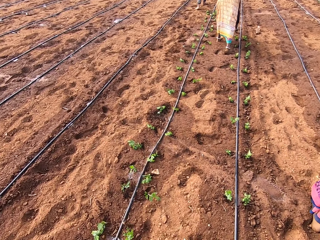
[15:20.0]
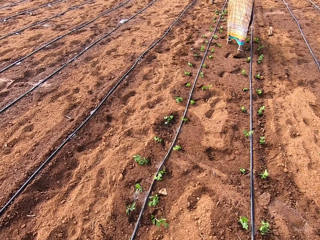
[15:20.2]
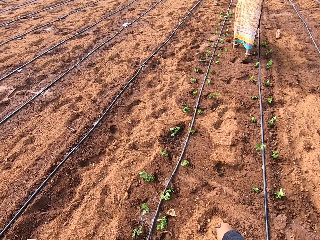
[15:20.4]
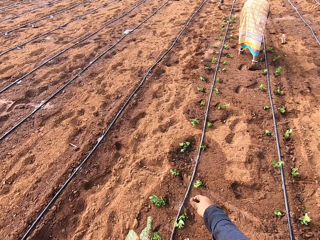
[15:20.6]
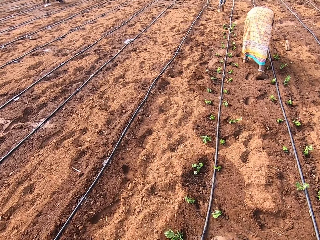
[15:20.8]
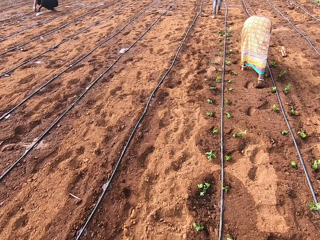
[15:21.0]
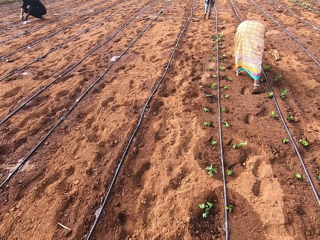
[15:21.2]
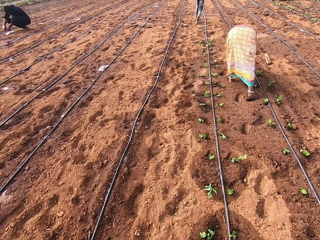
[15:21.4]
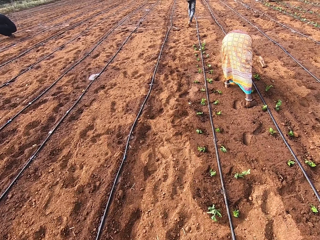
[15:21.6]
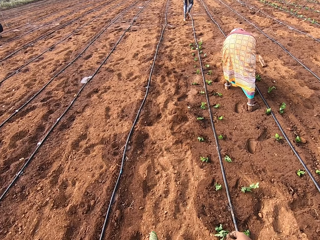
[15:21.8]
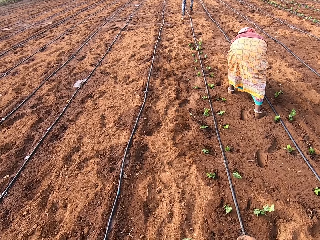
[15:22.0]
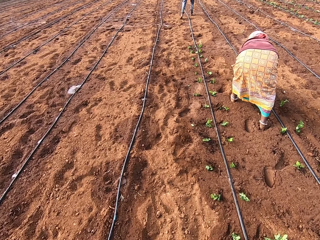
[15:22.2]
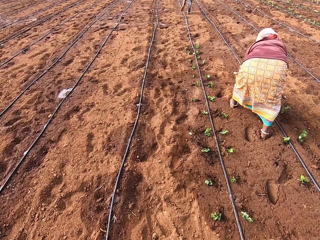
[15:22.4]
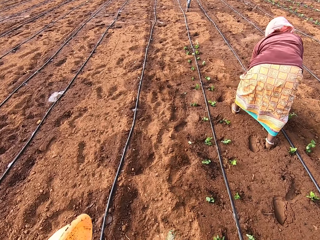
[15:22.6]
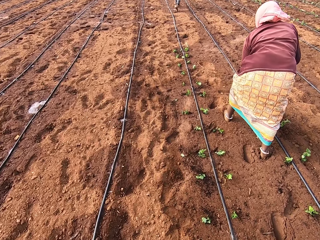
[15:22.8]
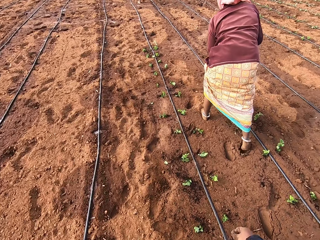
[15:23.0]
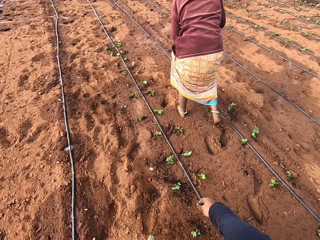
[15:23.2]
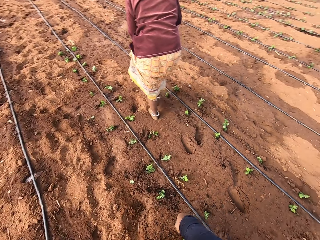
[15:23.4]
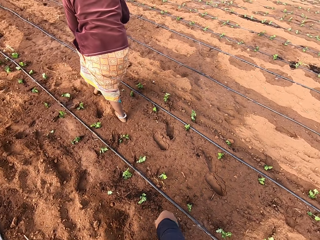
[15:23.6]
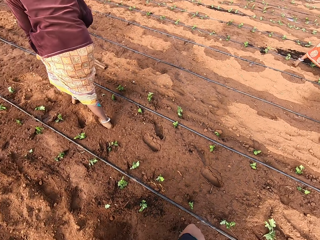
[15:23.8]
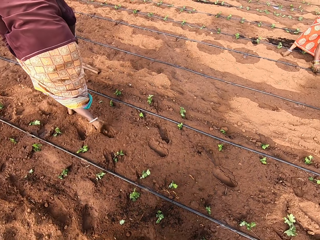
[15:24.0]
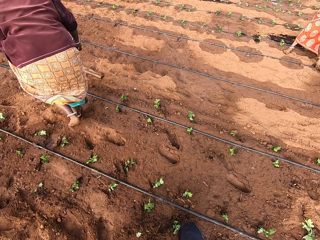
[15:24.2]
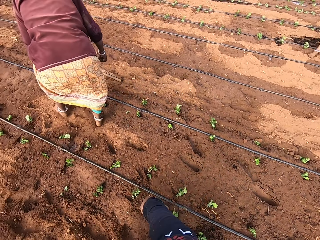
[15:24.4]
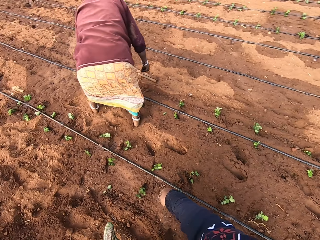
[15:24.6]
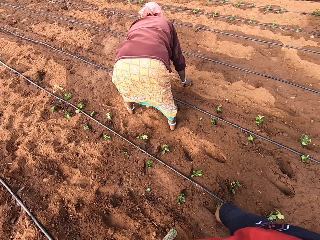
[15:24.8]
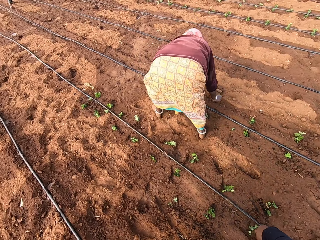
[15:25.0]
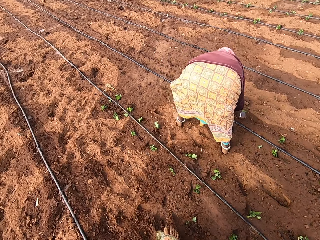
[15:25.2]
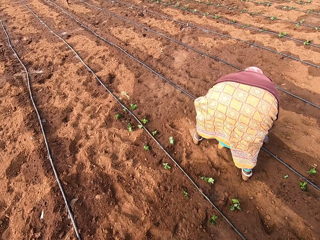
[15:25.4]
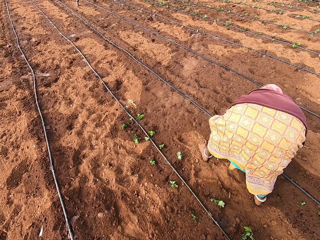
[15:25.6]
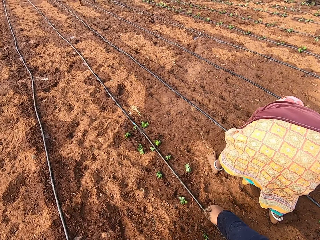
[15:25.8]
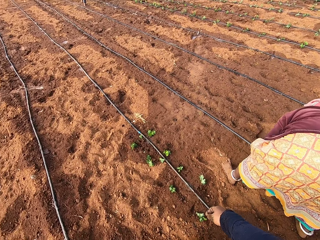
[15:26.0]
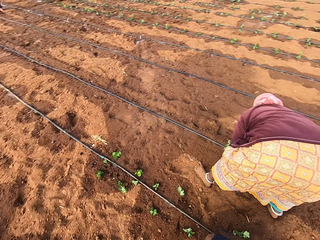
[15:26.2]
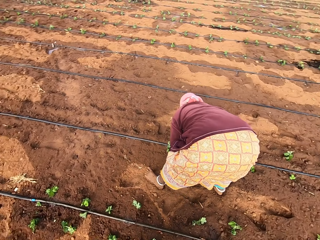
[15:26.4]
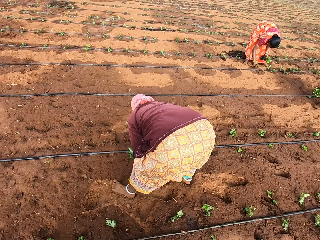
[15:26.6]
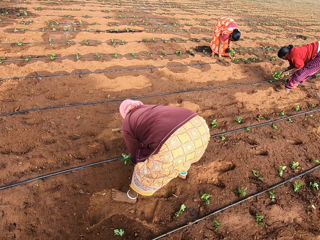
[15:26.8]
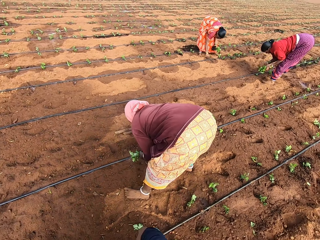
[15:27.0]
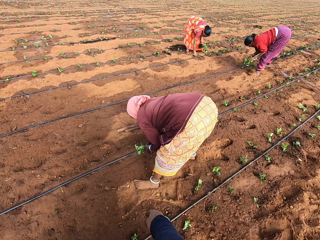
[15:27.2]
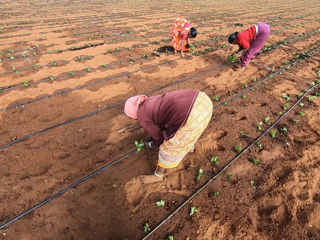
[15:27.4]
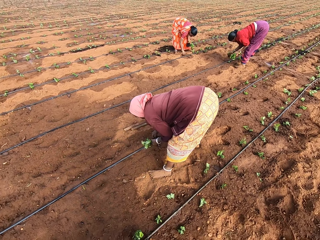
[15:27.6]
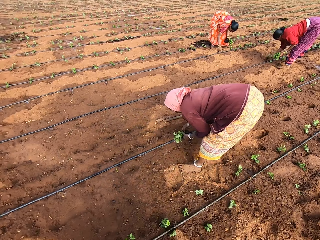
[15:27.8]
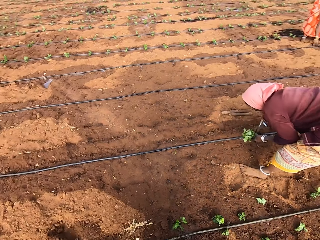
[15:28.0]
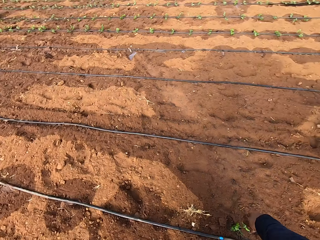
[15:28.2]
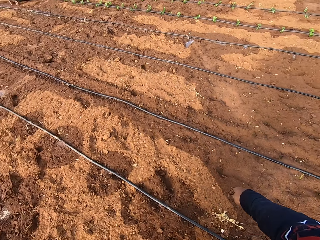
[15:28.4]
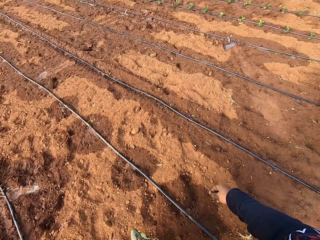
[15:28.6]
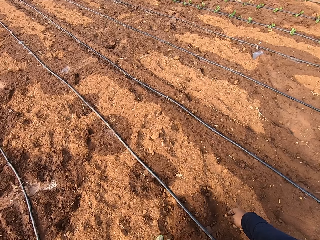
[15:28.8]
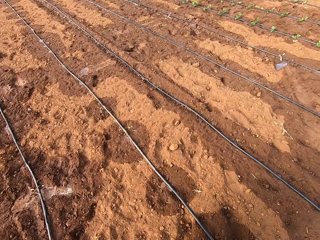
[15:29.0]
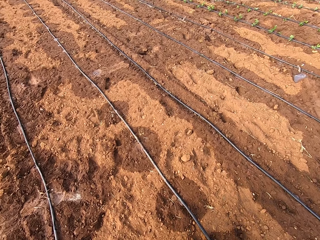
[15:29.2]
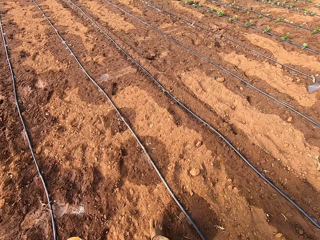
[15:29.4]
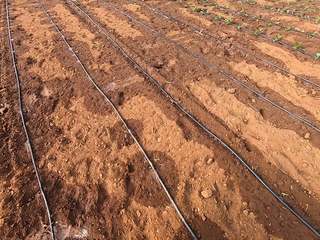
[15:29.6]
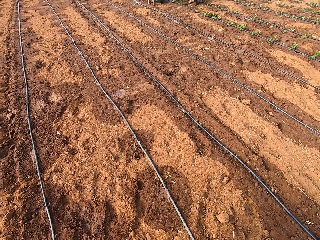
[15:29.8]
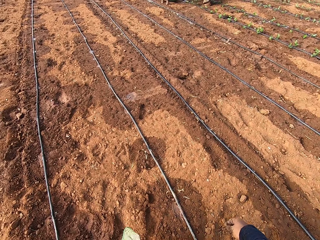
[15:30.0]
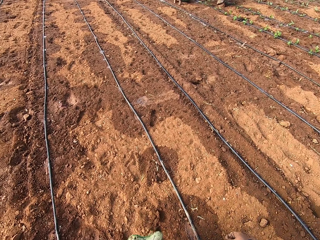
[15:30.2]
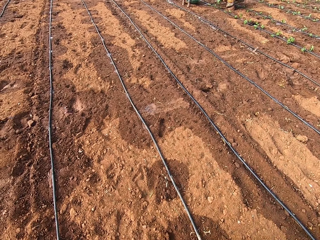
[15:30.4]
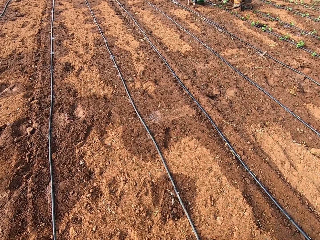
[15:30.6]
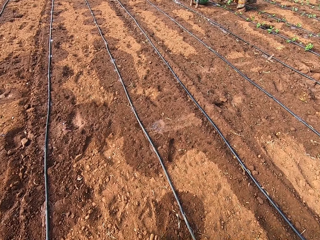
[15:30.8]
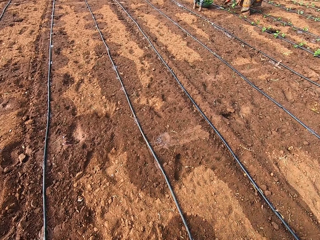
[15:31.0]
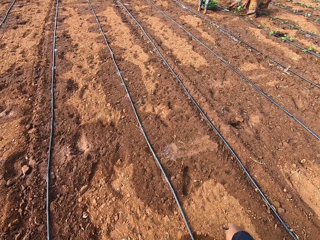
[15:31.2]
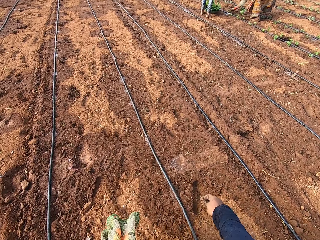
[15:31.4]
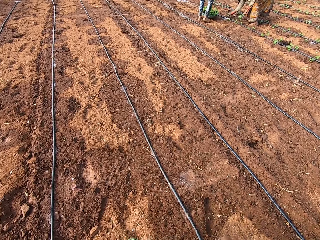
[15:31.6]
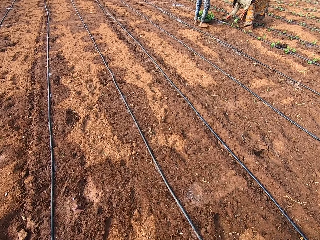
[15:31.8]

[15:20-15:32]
A woman puts the plant into the soil with her right hand. The camera wearer walks across the garden. The woman puts the plant into the soil with her right hand.

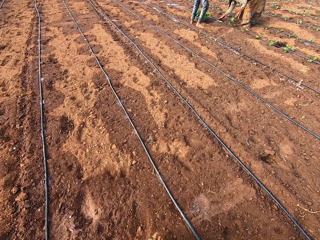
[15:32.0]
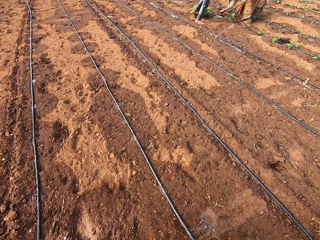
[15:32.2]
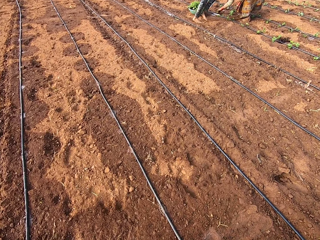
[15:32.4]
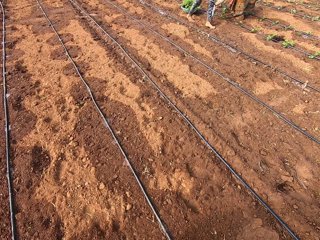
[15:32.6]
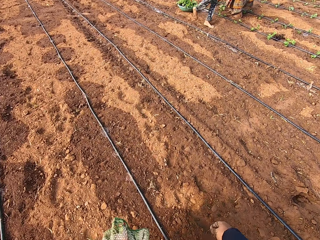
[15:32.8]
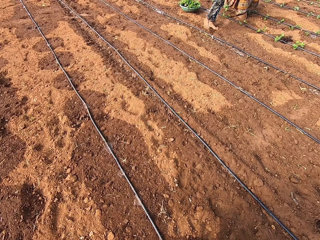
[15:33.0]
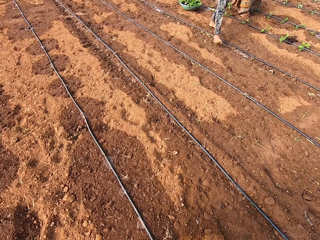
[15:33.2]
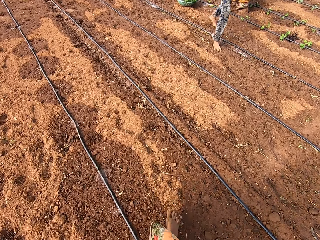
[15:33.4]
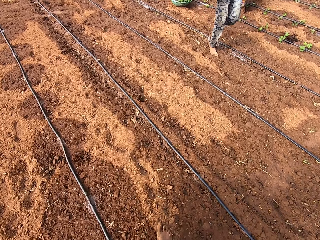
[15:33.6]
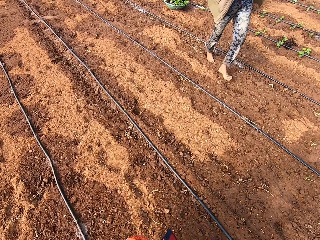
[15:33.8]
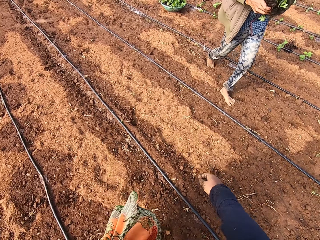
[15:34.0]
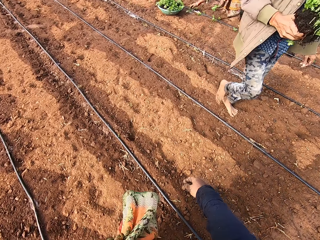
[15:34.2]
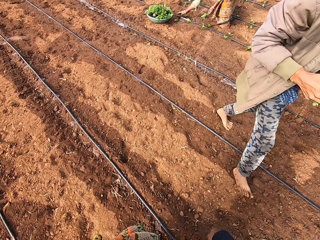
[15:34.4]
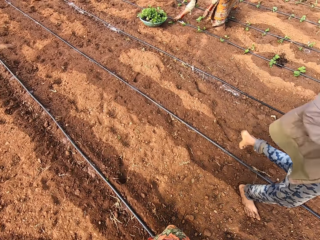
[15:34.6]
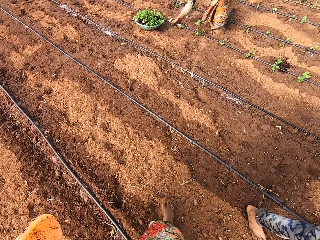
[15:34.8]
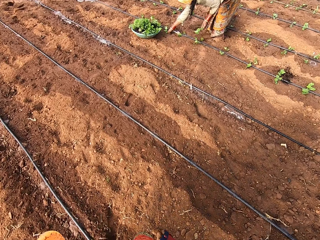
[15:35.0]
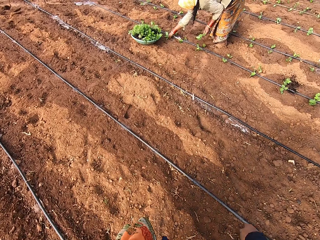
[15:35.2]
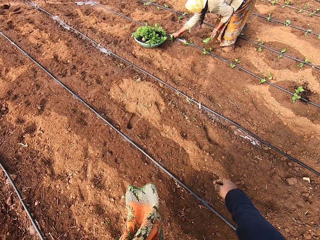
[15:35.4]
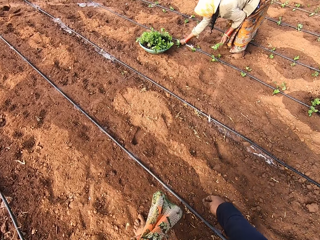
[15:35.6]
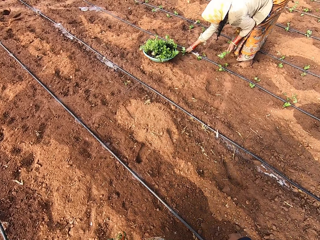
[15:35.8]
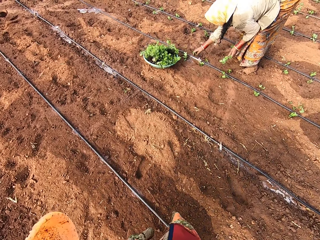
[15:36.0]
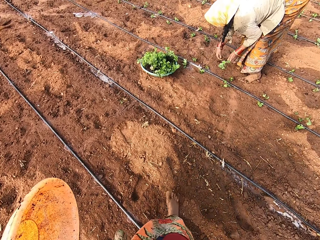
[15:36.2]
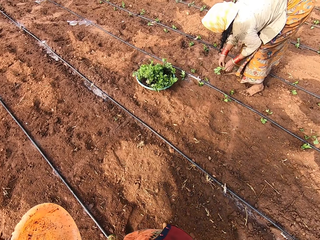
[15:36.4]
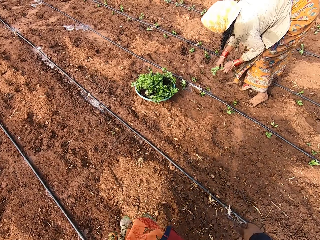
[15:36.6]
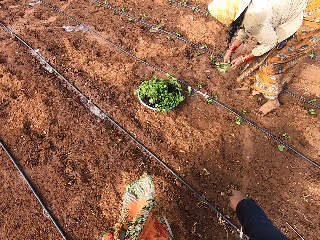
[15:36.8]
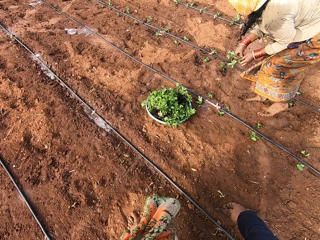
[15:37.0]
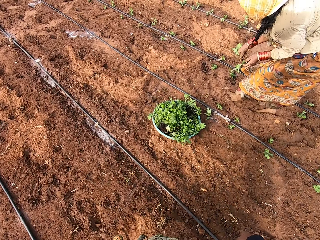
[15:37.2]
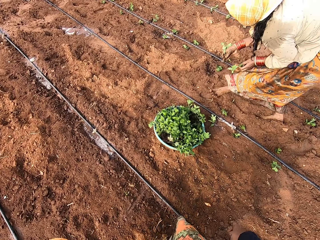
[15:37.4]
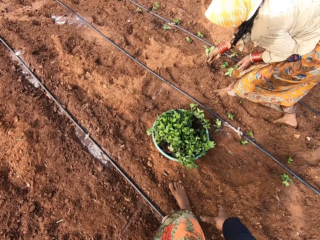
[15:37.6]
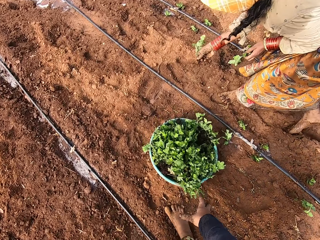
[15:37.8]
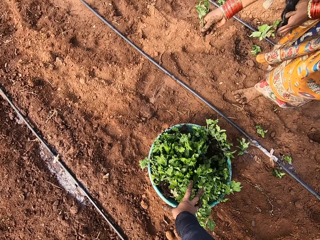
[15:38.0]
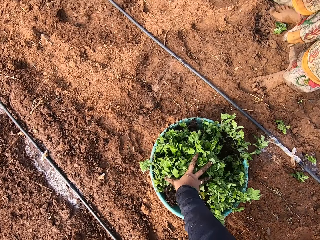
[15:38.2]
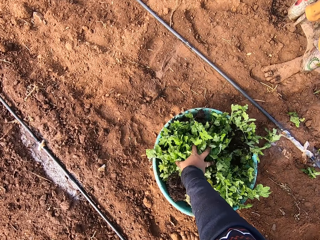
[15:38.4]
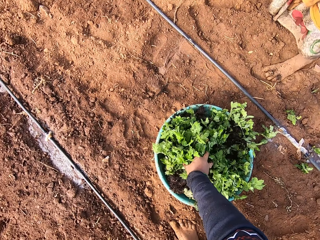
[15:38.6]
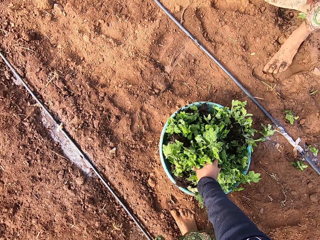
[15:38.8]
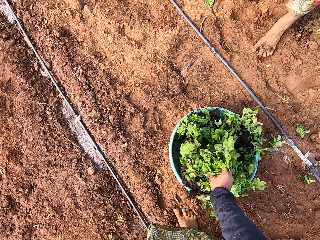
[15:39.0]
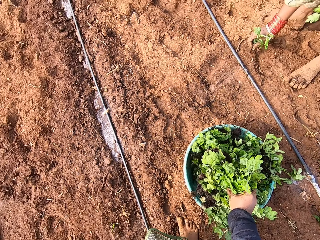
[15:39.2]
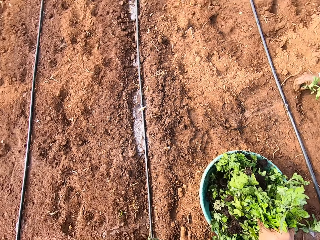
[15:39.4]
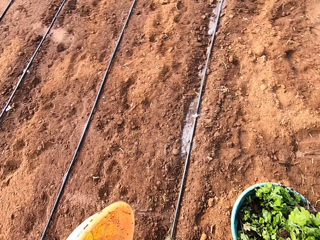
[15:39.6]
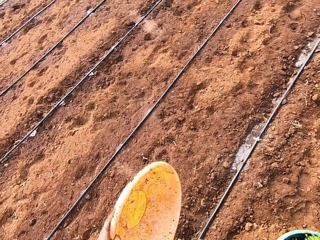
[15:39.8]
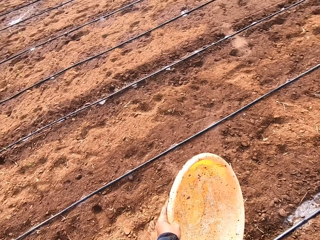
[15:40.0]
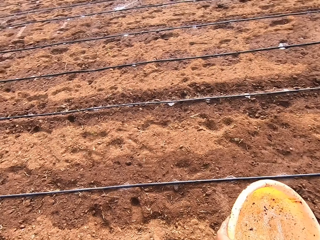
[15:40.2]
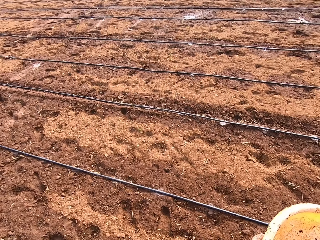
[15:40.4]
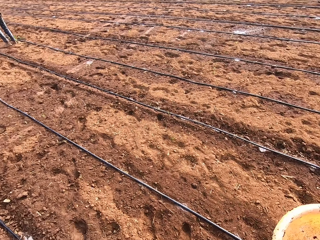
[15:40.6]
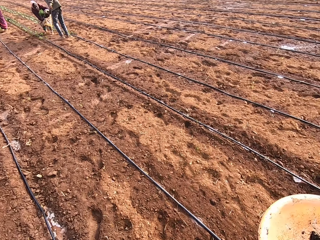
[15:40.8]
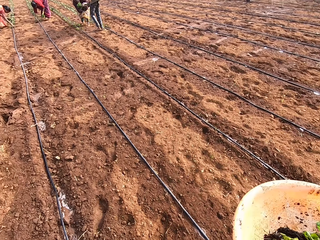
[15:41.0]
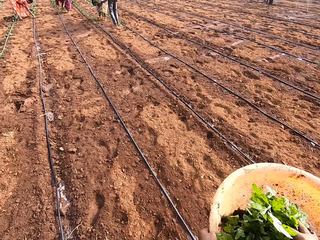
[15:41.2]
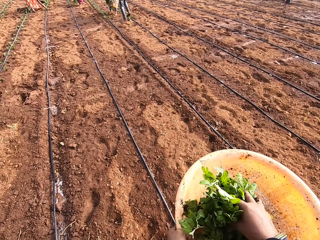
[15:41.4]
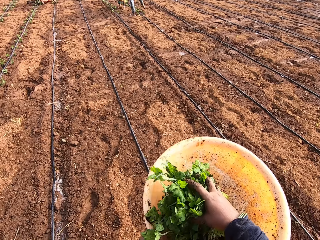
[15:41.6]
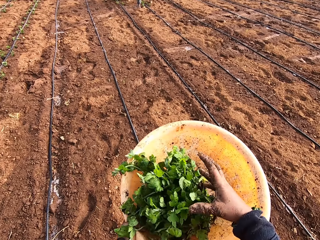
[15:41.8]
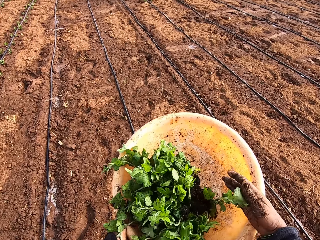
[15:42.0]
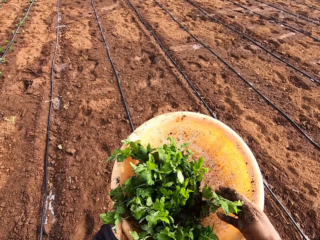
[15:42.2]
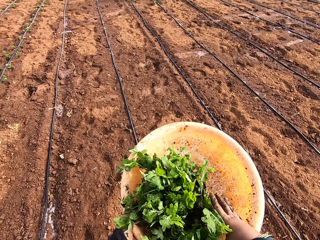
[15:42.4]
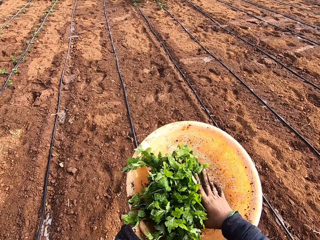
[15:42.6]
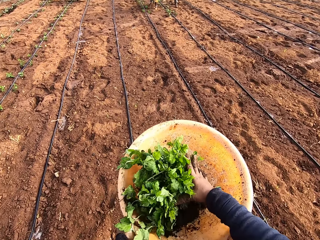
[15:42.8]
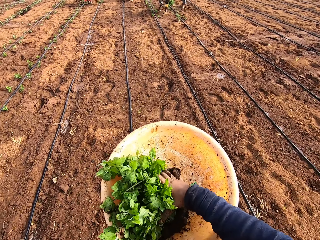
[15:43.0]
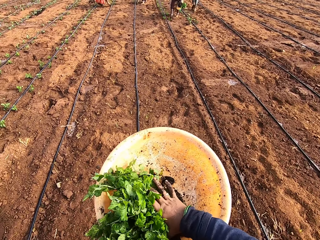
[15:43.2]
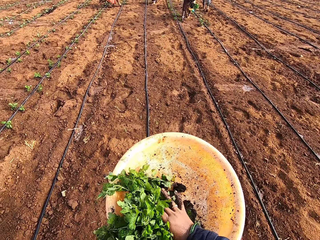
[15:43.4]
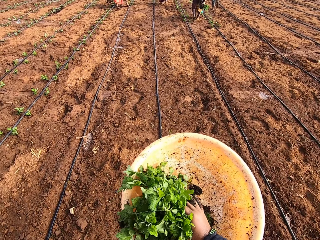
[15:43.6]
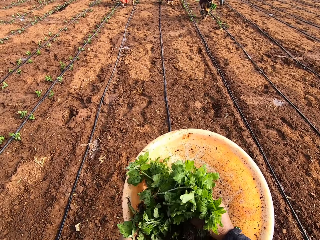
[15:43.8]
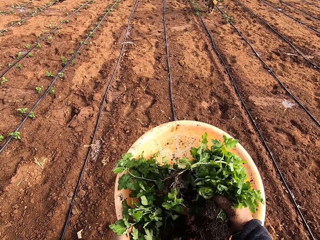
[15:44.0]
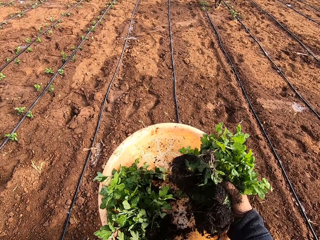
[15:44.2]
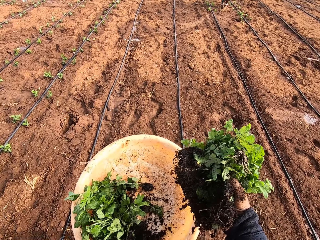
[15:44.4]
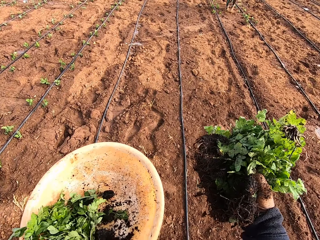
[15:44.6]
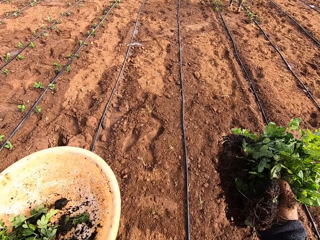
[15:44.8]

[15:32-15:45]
A man holds some plants in his right hand. A woman puts the plant into the soil with her right hand. The woman picks a plant from her left hand with her right hand. The camera wearer picks some plants from a container on the floor with her right hand. The woman puts the plant into the soil with her right hand. The camera wearer drops the plant into the container in her left hand with her right hand. She picks some plants from the container in her left hand with her right hand. She carries some plants on her hand.
